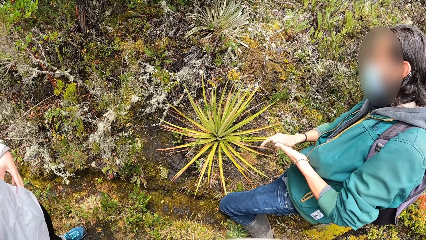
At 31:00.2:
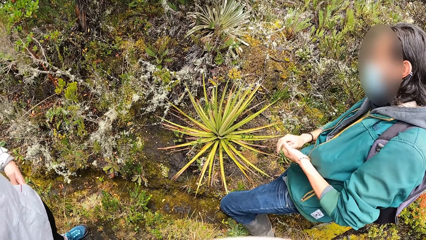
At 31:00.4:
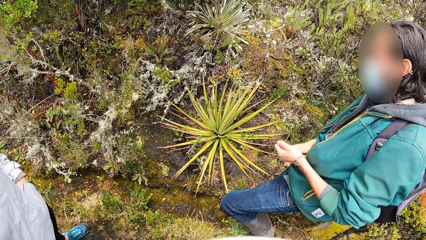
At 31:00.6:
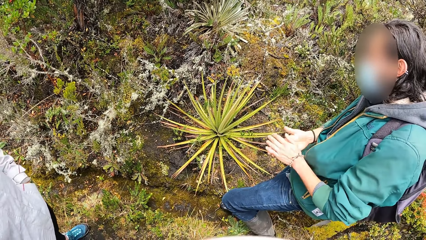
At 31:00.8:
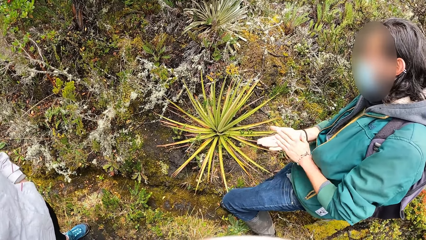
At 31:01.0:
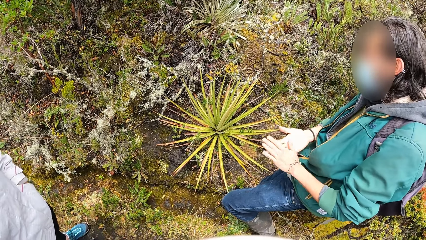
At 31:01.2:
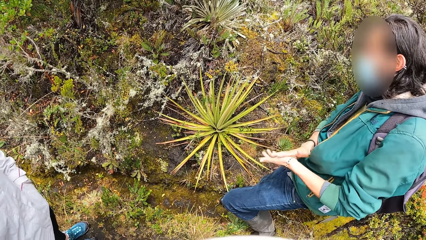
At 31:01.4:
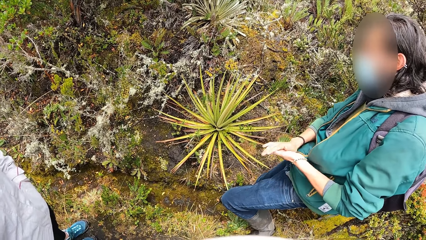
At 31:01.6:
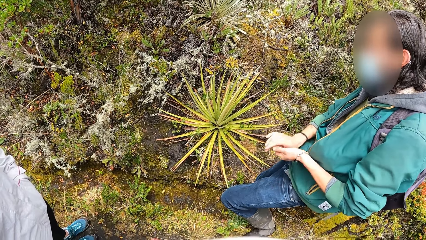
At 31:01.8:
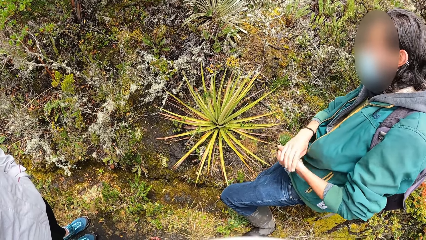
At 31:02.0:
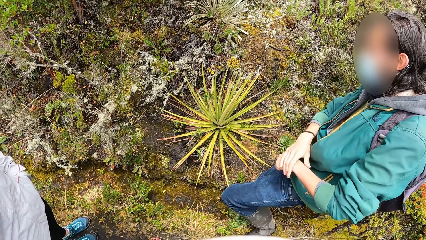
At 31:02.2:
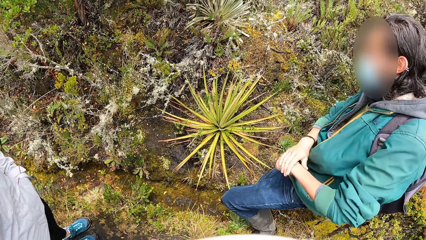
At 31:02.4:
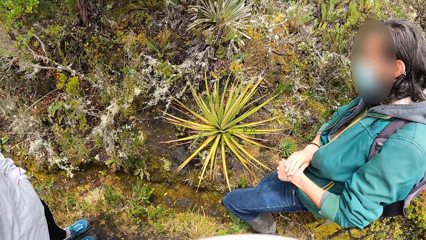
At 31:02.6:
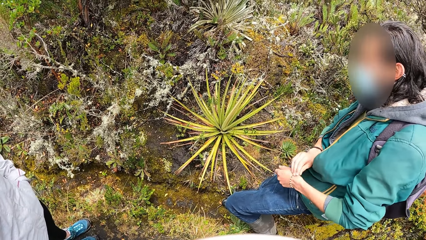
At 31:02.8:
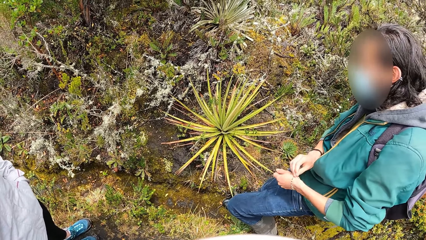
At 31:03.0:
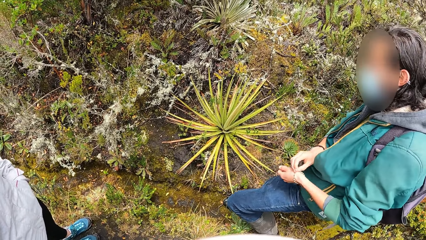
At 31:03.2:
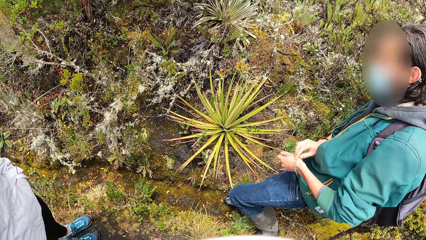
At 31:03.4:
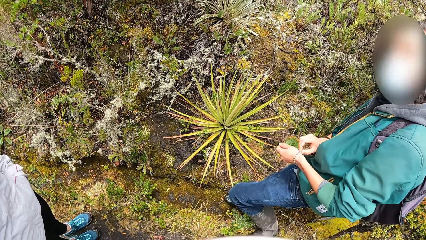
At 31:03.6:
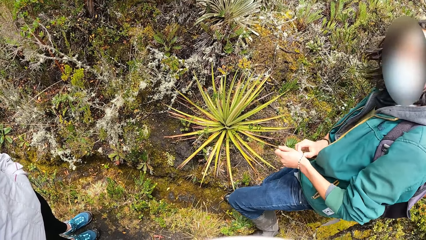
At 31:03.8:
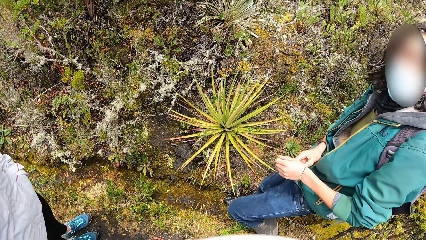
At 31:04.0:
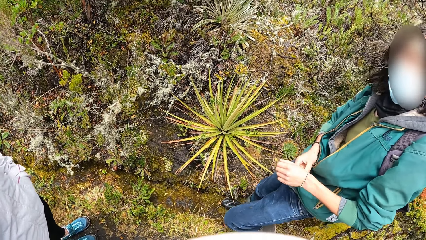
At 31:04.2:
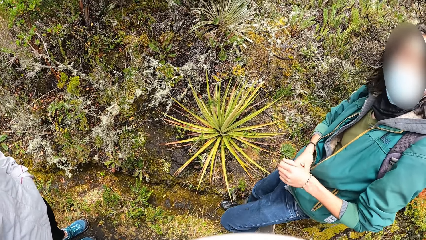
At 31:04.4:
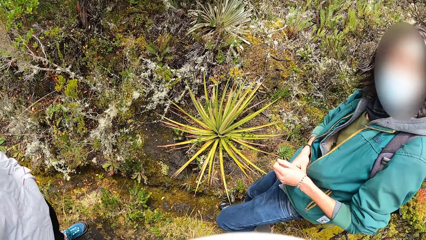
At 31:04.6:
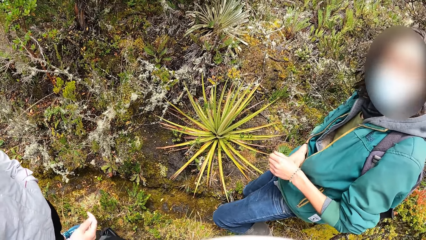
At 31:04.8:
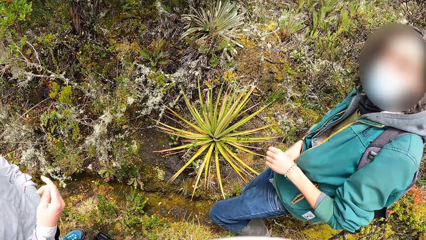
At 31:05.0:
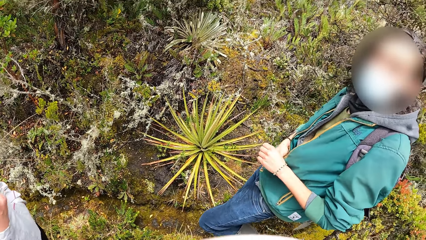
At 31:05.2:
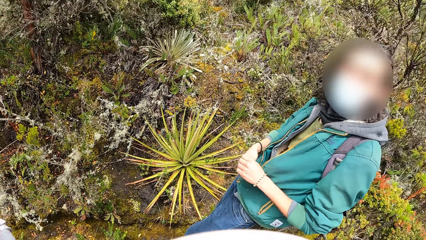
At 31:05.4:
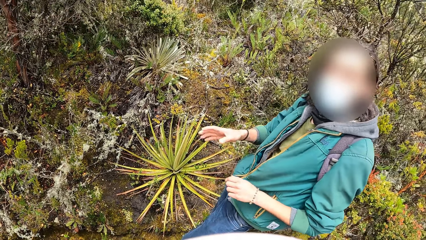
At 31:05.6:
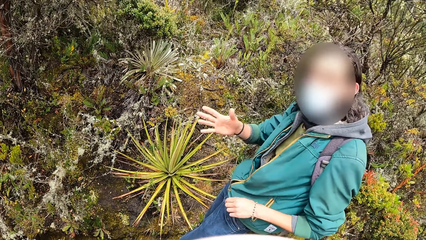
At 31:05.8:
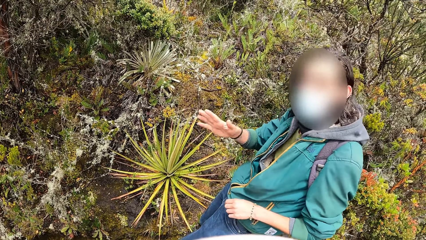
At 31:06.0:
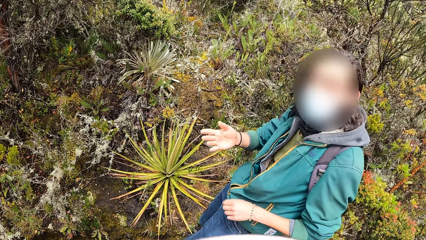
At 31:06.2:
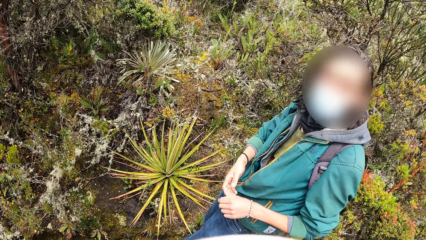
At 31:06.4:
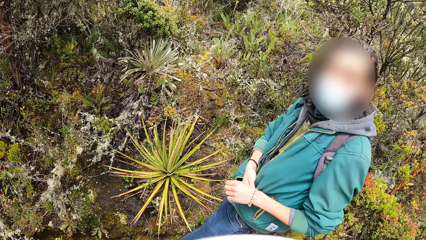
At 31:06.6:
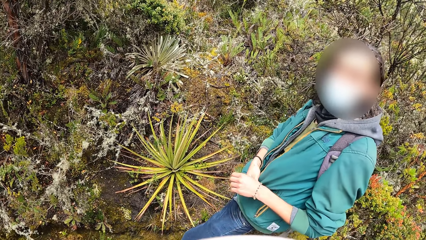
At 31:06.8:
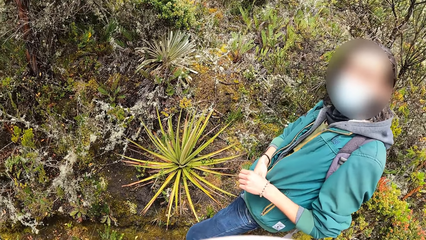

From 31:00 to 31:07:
A man touches a bracelet on his left hand with his right hand.

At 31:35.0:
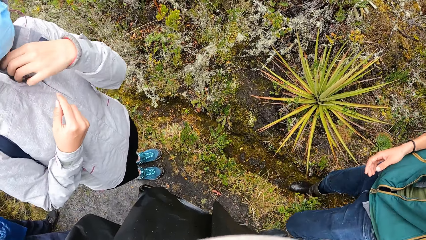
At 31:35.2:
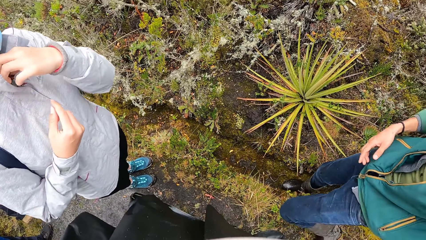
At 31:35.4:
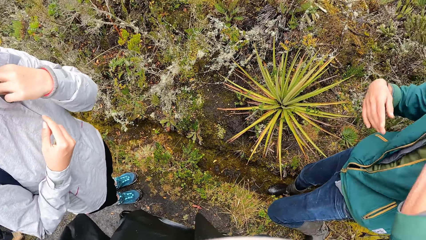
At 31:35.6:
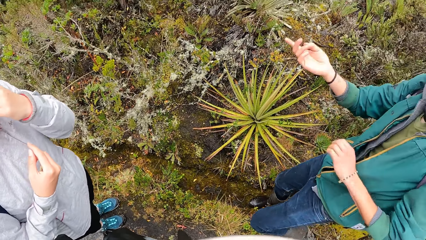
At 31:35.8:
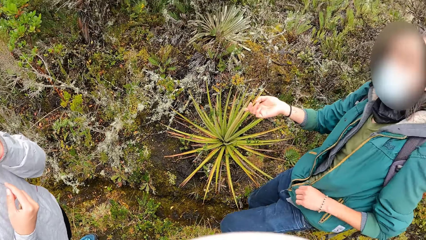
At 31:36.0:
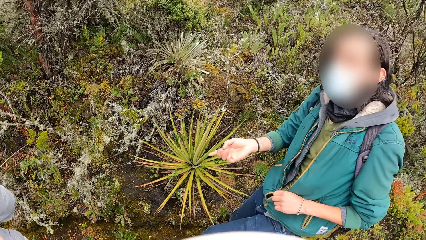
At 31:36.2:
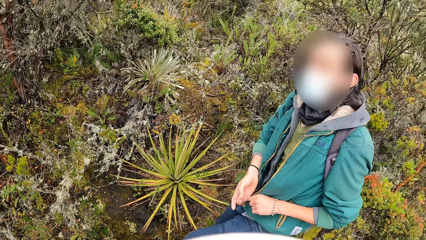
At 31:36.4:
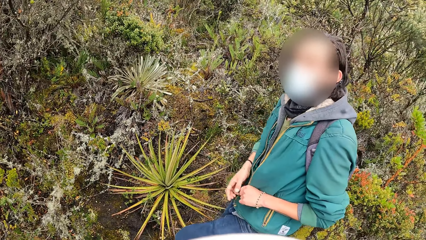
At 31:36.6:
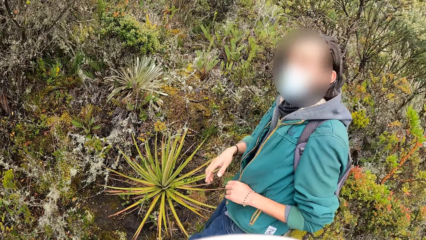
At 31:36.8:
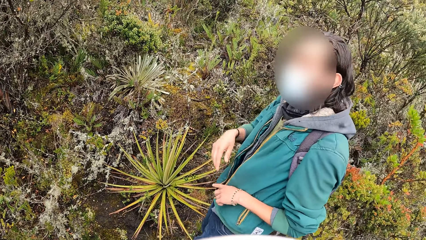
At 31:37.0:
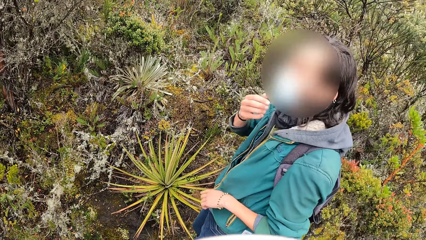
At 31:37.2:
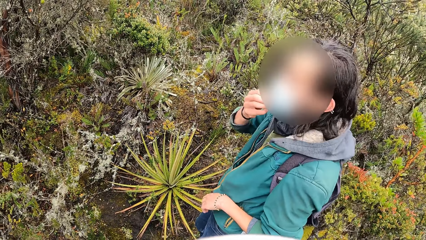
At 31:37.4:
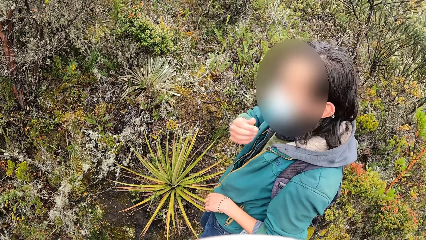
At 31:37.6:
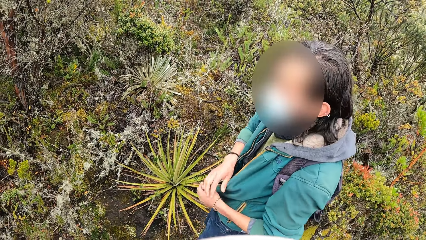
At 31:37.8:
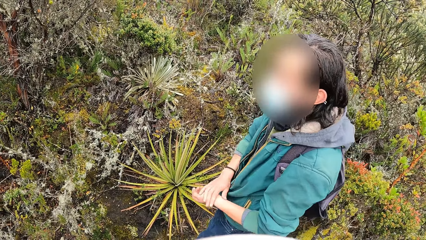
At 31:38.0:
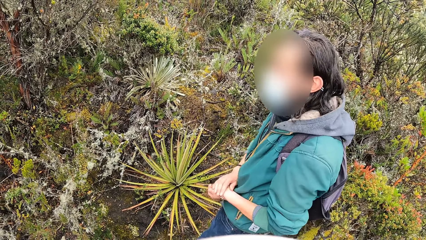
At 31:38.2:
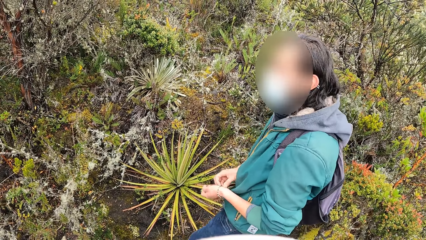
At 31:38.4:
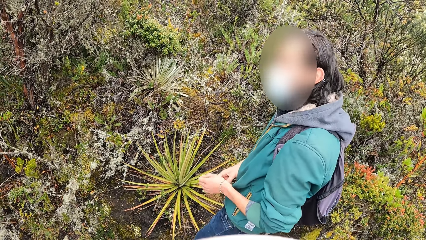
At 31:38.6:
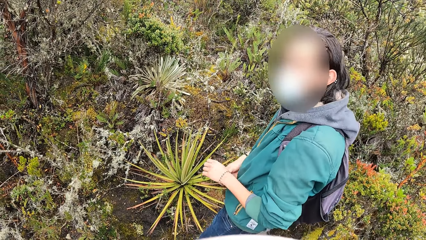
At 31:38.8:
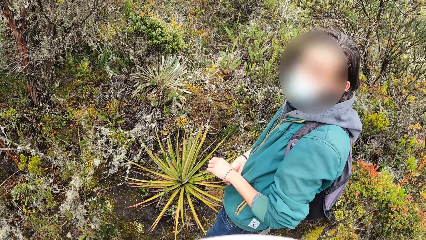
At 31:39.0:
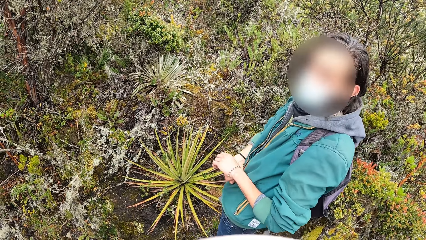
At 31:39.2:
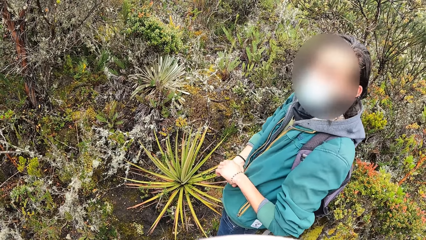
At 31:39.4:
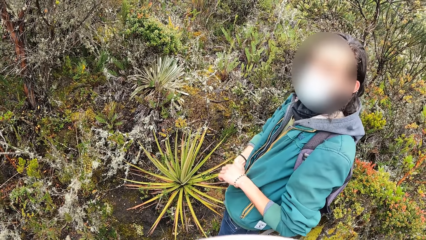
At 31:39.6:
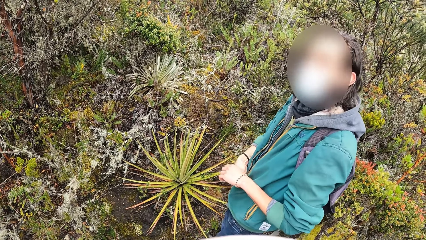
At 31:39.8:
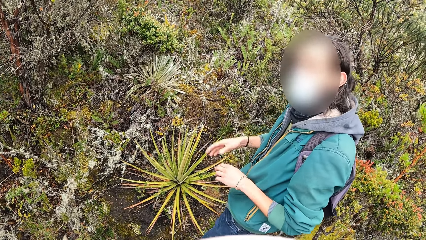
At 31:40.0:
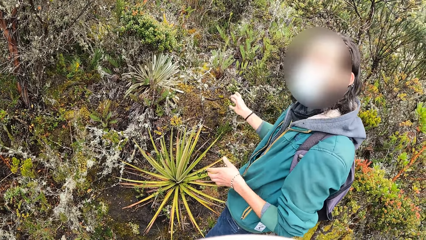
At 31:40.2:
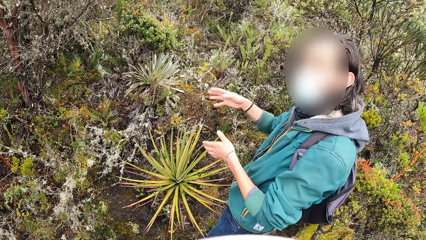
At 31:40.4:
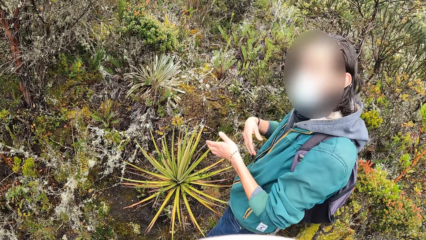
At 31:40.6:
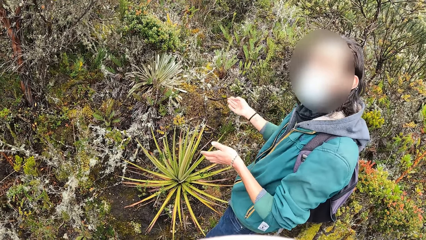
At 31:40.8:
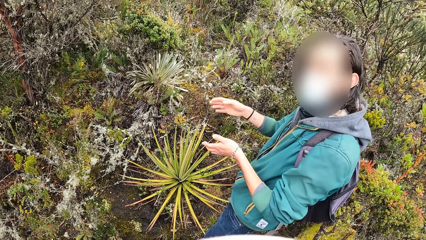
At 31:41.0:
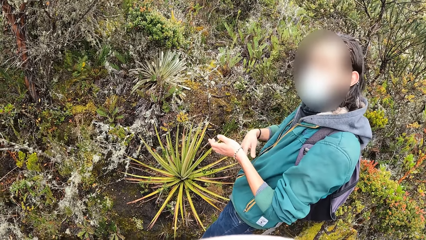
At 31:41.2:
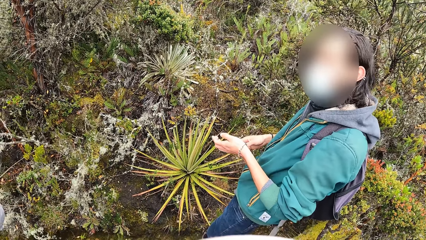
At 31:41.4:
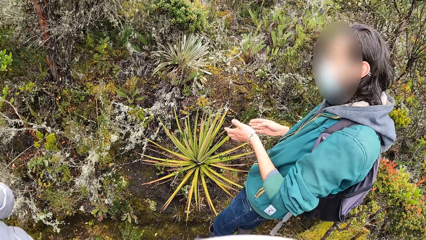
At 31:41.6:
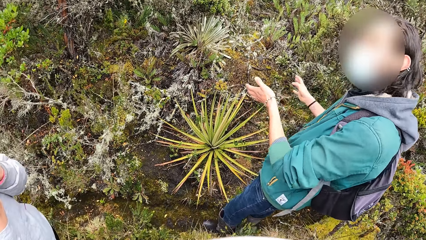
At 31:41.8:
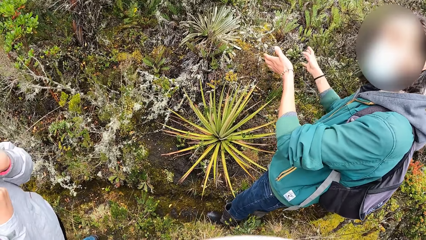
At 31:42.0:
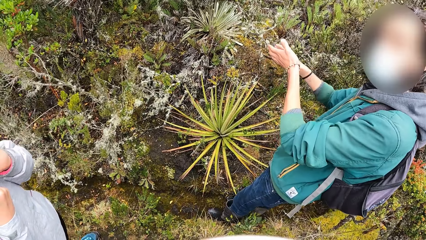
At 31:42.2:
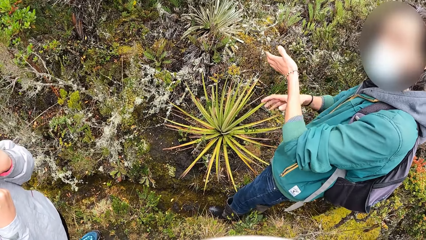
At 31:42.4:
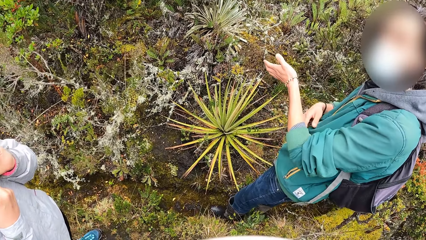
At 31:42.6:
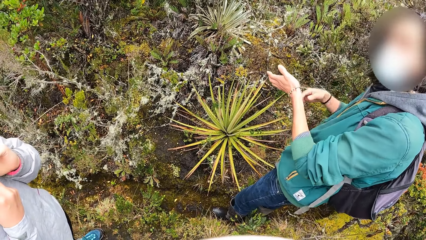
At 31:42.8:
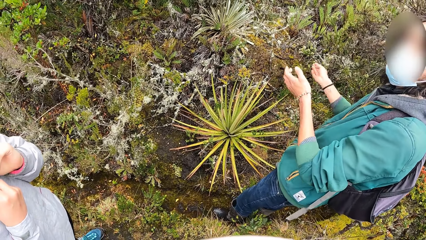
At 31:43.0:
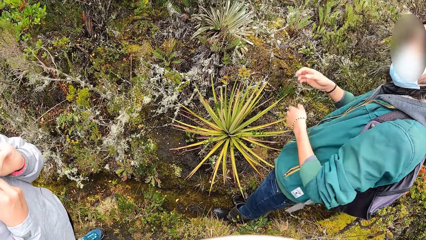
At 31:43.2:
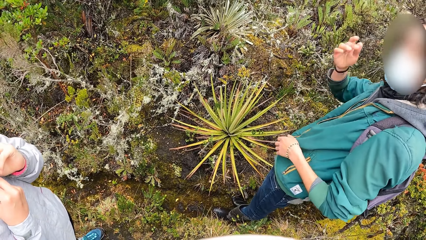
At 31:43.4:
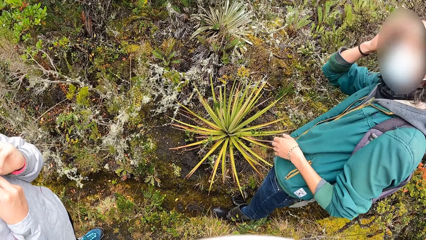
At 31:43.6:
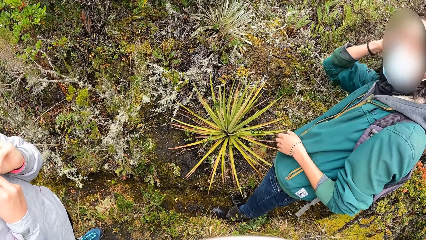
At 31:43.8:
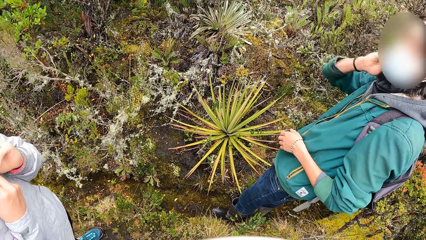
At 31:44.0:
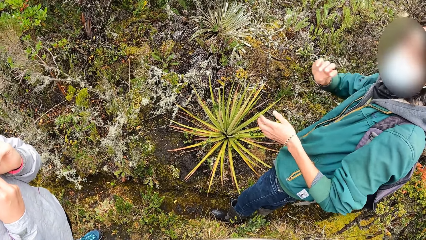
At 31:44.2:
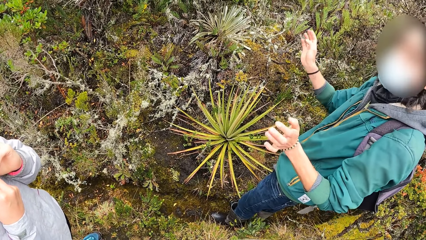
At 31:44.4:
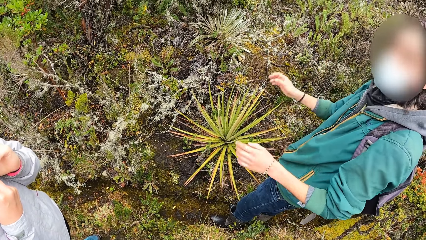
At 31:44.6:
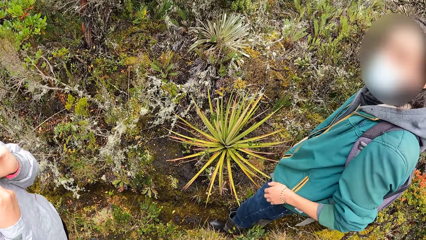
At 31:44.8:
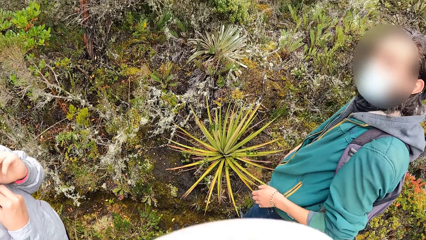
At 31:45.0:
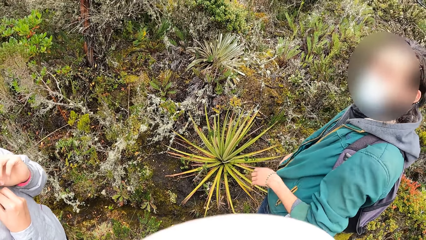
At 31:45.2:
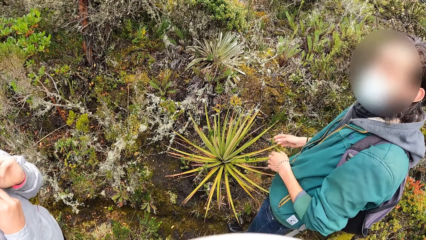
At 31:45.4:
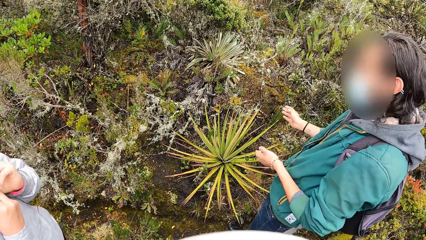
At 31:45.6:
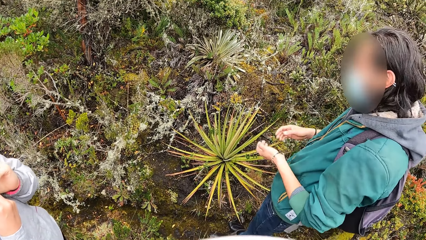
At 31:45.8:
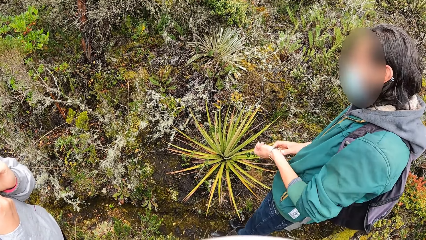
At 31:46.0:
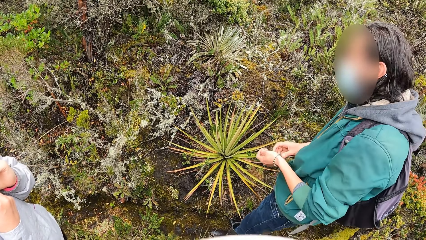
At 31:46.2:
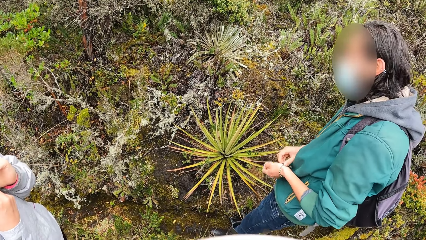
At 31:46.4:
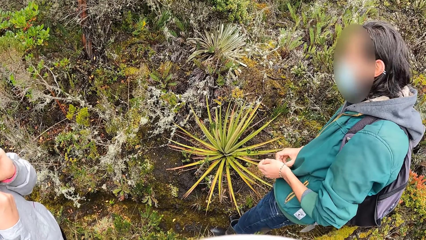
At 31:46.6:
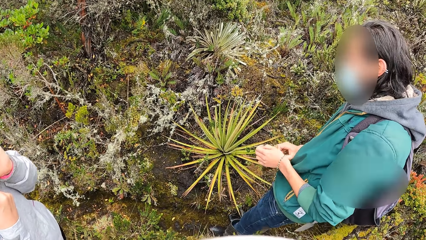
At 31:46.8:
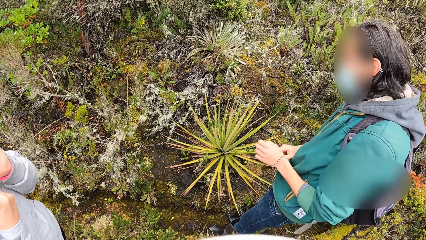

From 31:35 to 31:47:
The man touches his face mask with his right hand. The man touches the bracelet on his left wrist with his right hand. The man smoothens his hair with his right hand.
